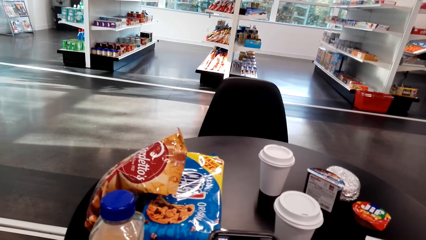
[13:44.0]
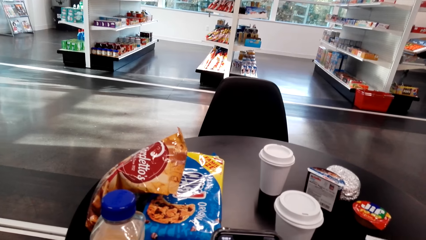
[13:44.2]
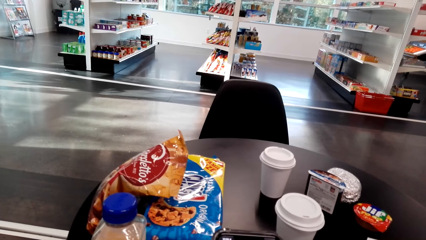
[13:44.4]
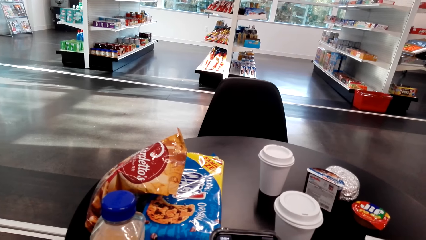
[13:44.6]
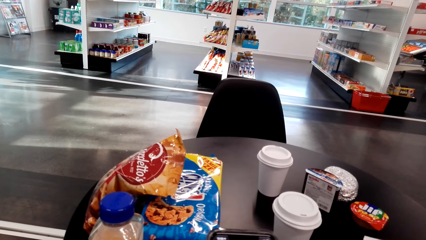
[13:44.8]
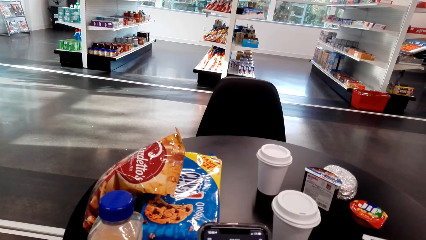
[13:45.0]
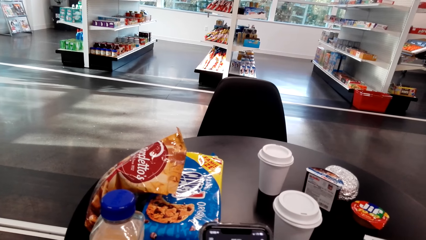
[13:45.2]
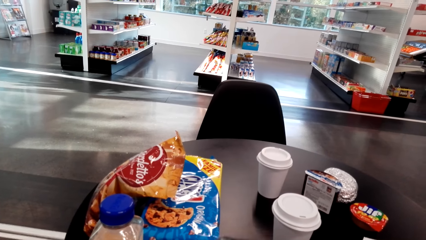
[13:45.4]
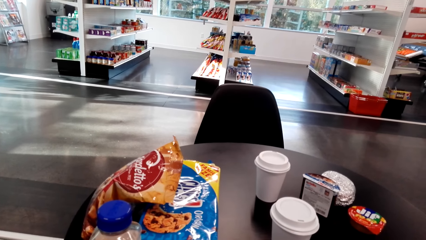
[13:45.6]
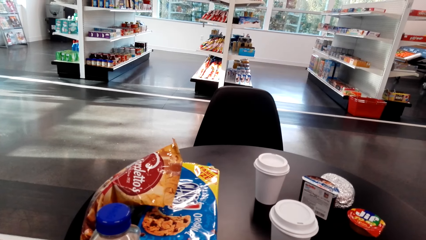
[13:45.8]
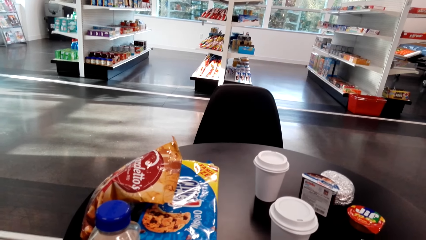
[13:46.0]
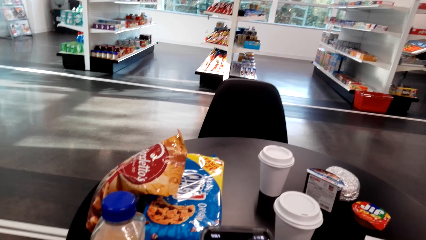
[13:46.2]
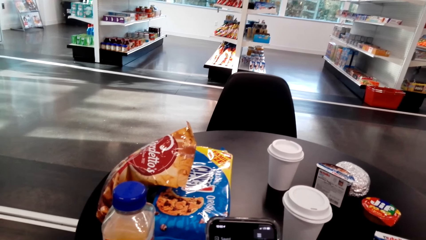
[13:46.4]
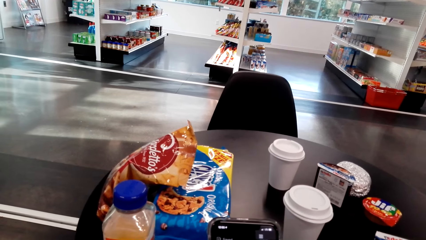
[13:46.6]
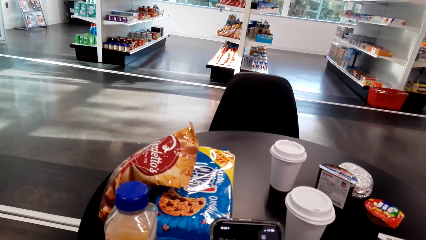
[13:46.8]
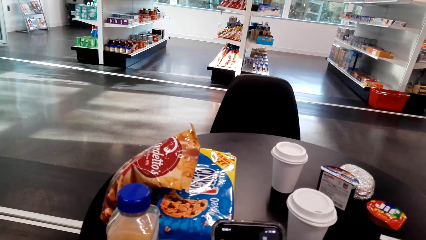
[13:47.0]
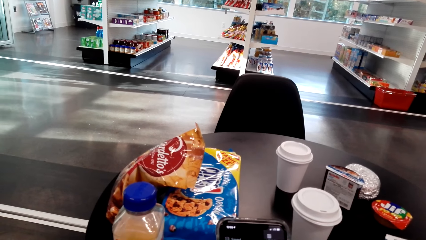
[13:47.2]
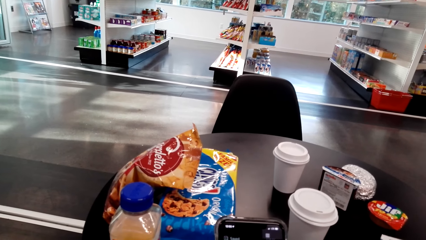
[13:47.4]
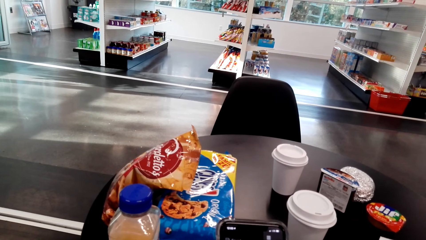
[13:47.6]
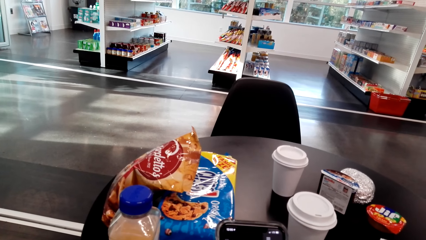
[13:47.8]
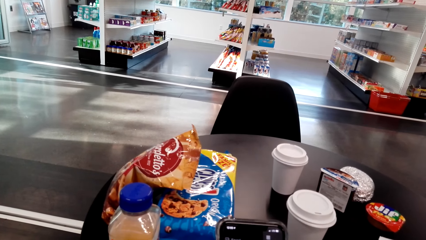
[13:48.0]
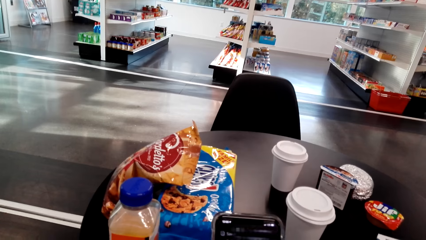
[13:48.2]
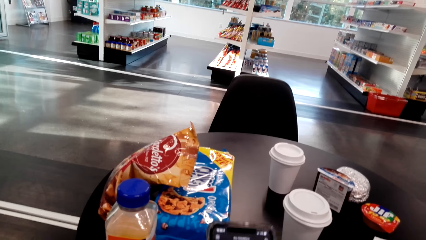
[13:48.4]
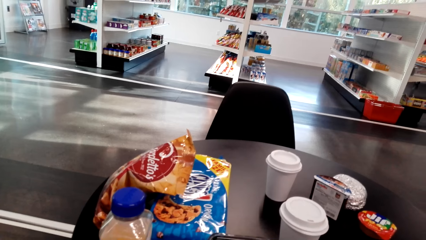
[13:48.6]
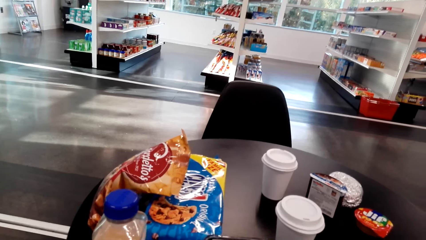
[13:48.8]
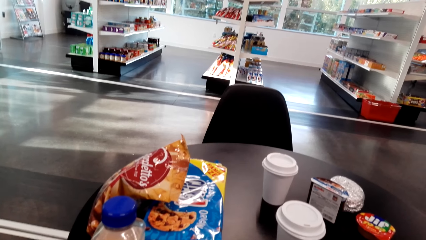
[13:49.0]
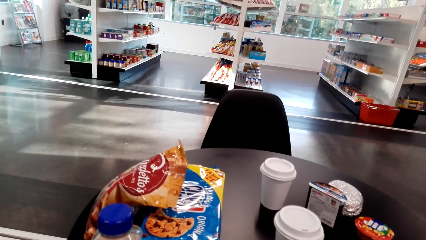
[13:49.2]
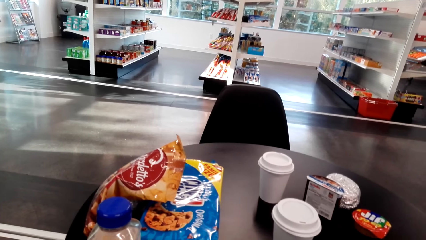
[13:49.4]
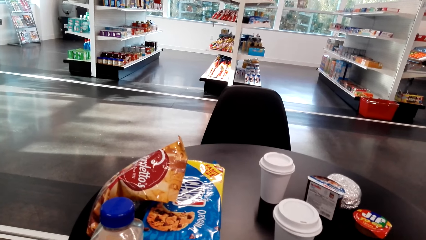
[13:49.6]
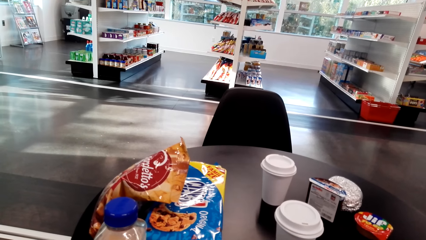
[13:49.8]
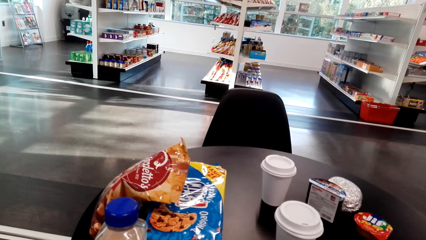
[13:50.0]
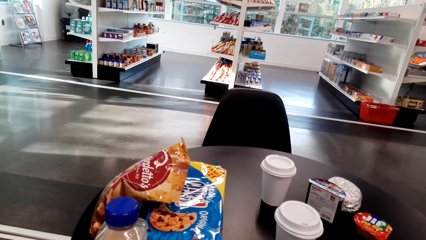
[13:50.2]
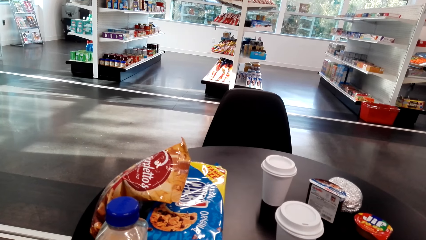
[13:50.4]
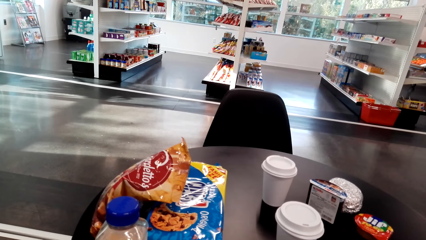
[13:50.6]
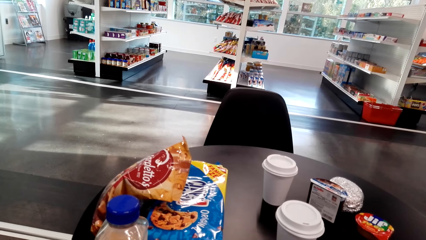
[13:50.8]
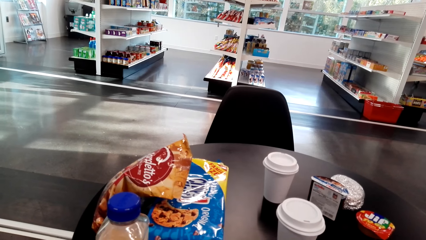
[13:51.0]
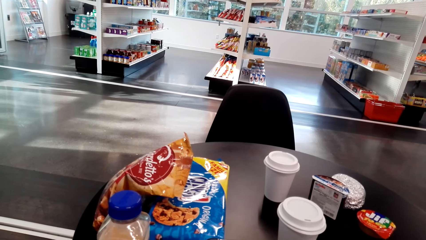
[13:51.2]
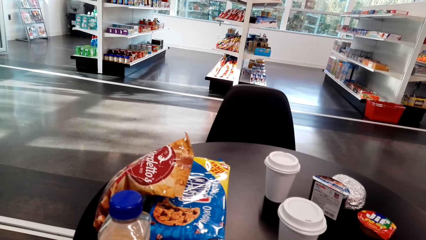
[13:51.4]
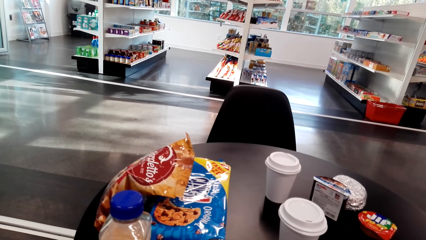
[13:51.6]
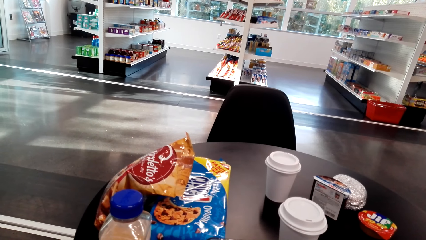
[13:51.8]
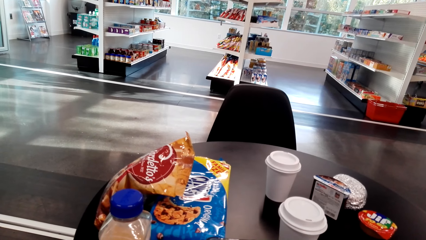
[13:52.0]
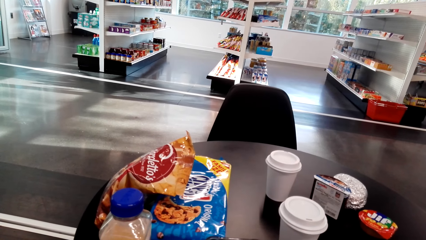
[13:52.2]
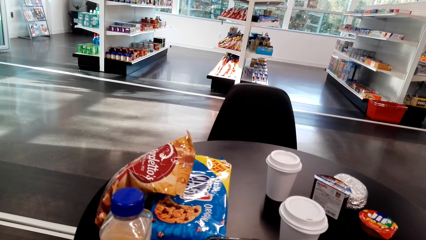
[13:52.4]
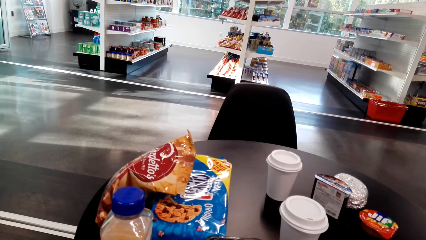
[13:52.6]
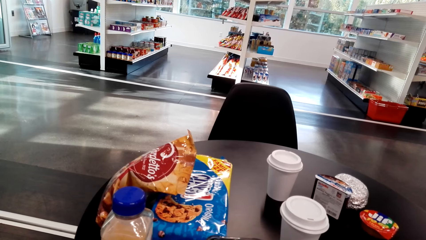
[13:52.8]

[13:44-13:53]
The camera wearer holds the phone. They scroll through the phone.

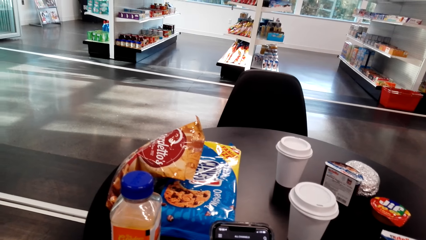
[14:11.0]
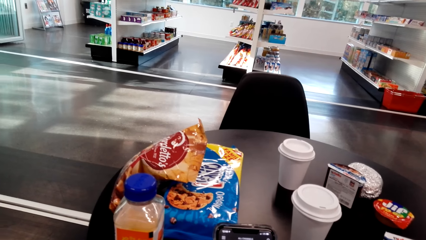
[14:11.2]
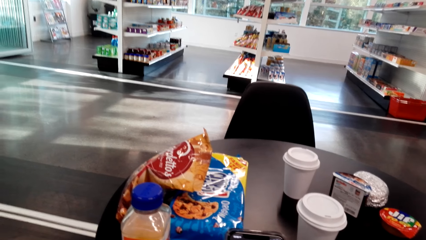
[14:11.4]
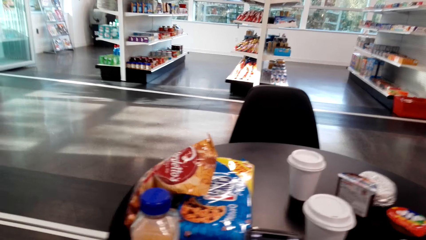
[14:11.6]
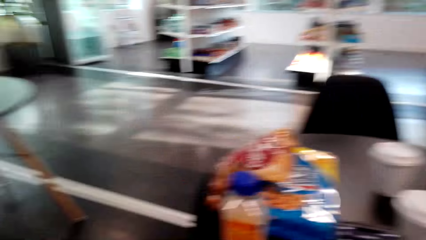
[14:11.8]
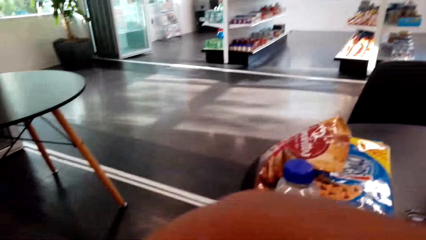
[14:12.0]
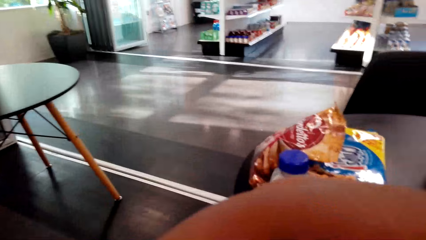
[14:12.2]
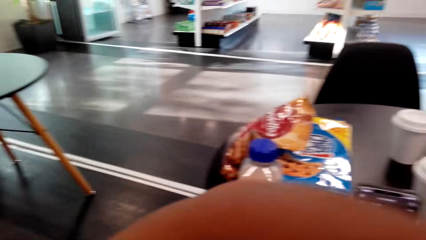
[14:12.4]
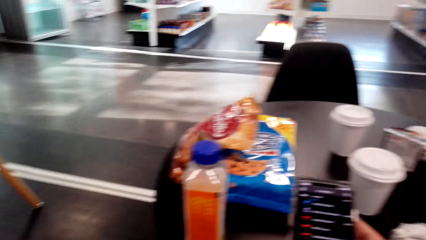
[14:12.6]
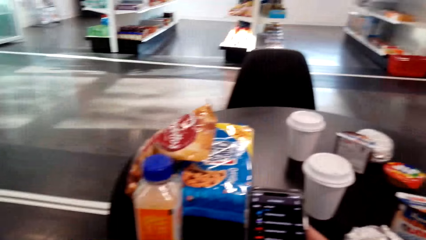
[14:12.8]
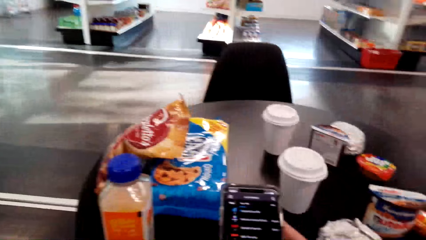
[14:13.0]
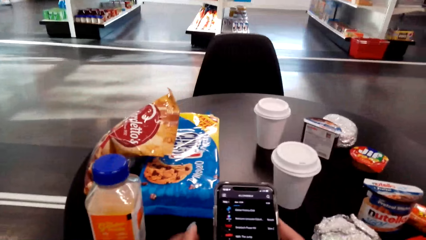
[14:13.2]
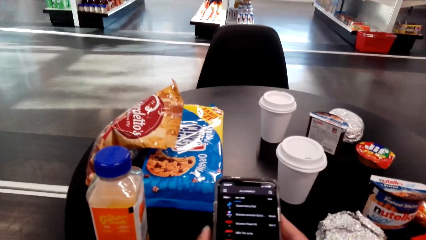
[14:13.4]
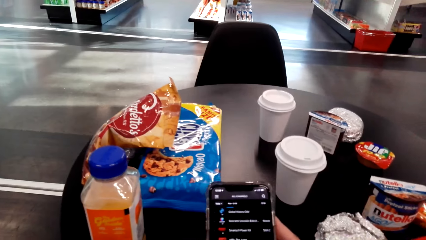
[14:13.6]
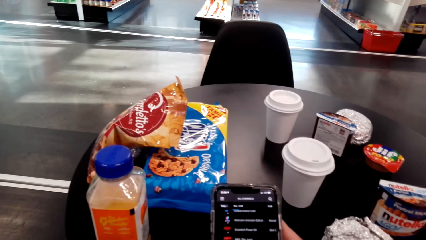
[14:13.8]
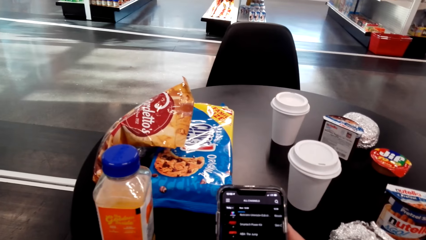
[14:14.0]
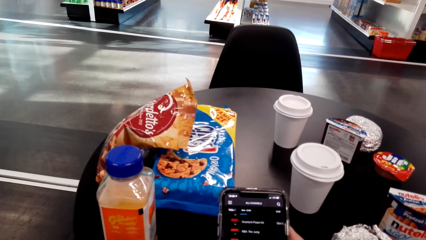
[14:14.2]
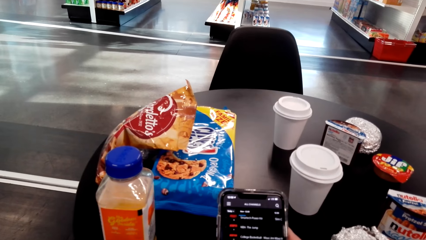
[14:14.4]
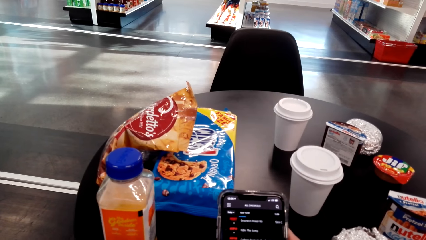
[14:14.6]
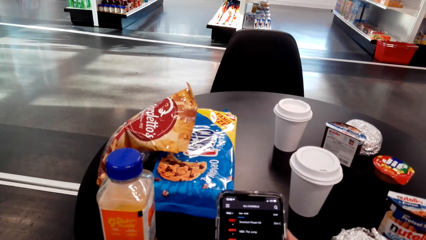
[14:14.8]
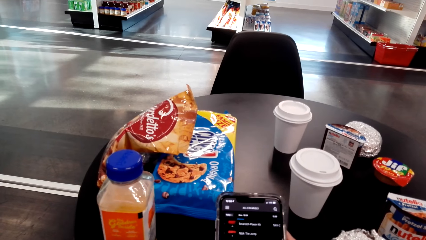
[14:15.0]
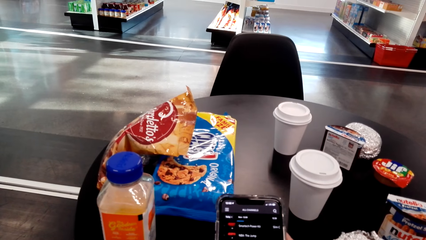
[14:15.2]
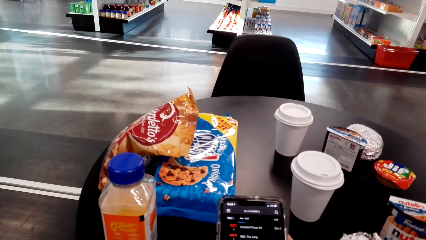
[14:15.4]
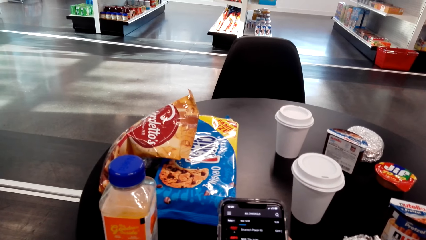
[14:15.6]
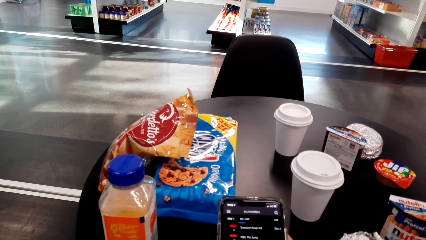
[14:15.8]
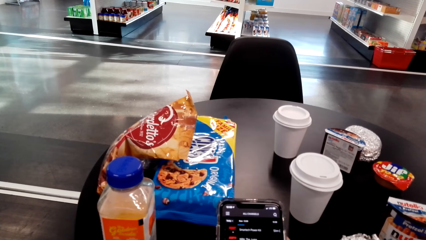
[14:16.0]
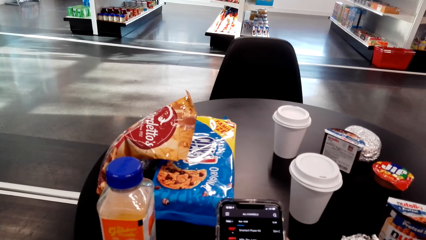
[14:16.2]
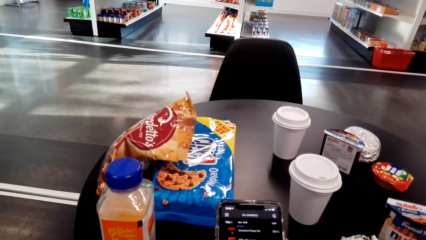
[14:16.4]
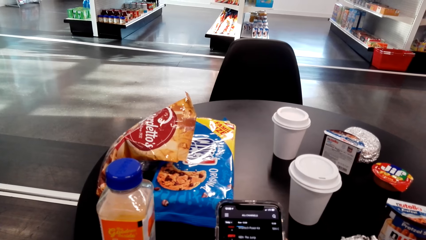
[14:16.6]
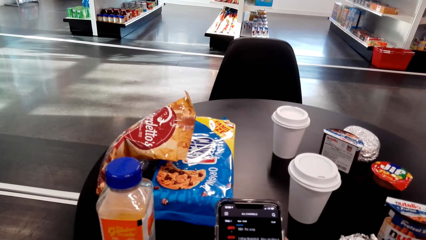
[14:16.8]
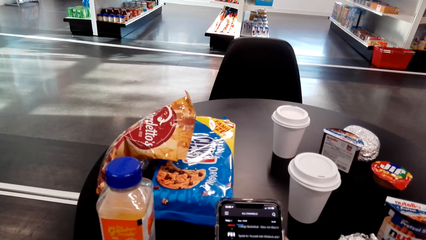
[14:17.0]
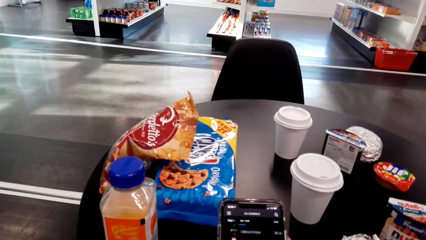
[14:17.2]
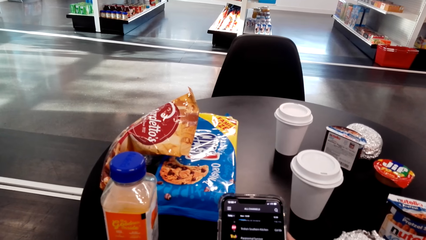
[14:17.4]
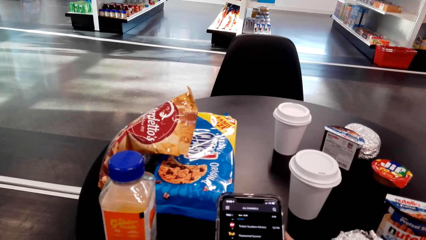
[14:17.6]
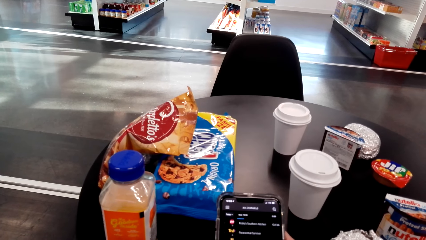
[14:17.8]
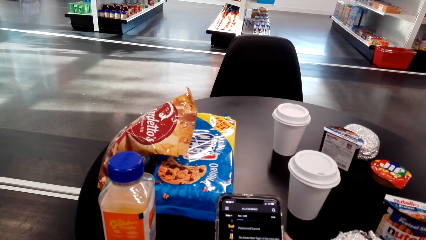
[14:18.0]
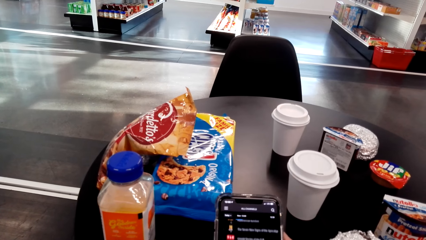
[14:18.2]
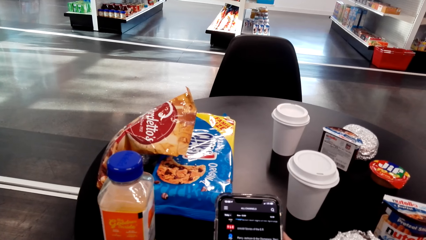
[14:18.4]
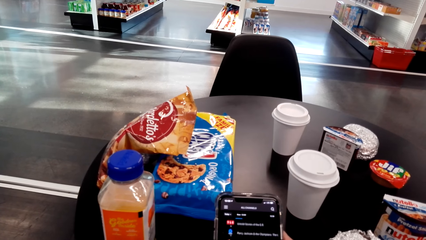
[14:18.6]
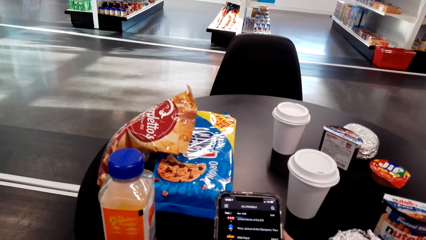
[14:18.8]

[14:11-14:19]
The camera wearer coughs with her hand on her mouth. She operates her phone.
